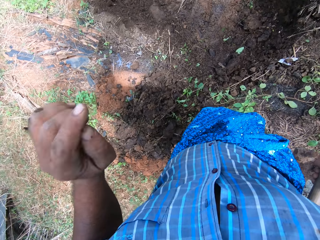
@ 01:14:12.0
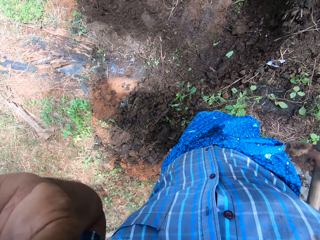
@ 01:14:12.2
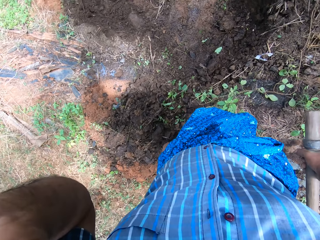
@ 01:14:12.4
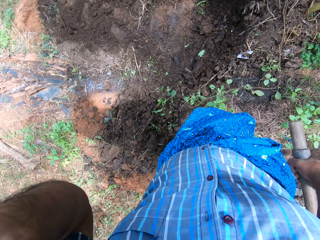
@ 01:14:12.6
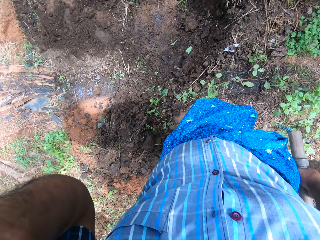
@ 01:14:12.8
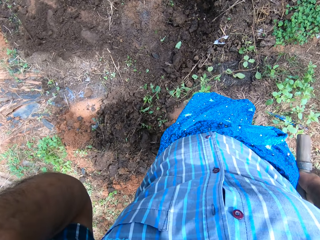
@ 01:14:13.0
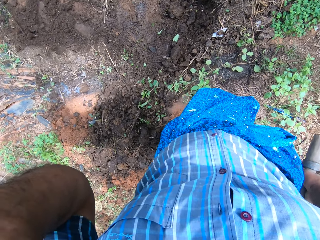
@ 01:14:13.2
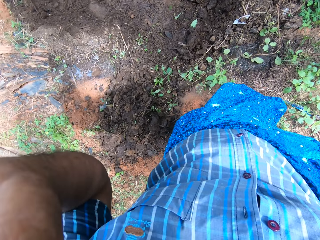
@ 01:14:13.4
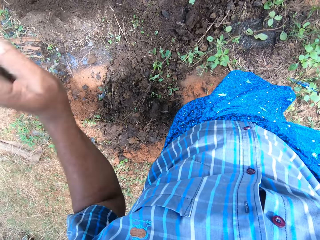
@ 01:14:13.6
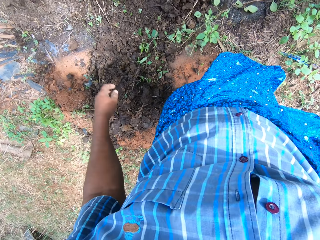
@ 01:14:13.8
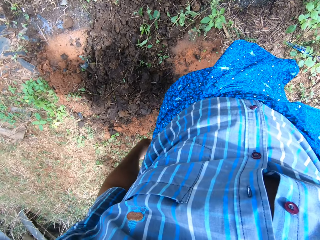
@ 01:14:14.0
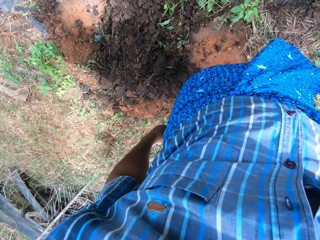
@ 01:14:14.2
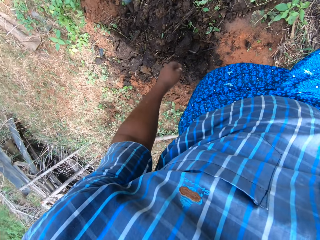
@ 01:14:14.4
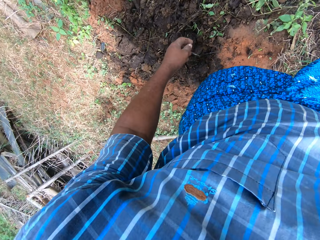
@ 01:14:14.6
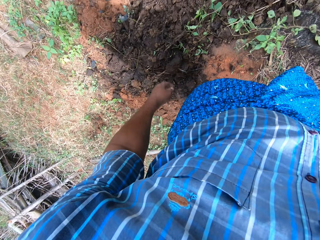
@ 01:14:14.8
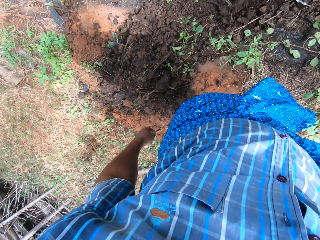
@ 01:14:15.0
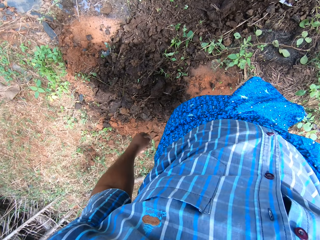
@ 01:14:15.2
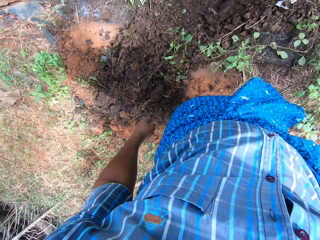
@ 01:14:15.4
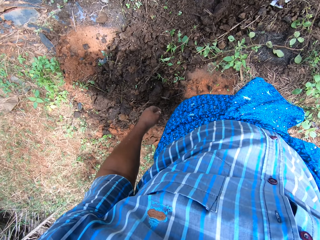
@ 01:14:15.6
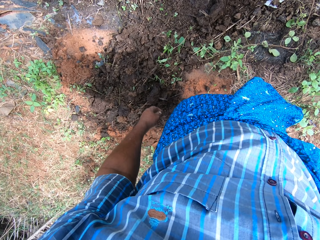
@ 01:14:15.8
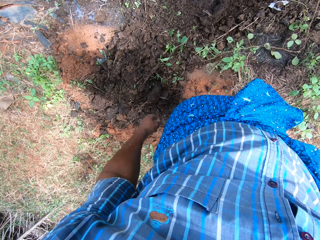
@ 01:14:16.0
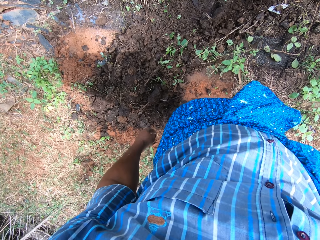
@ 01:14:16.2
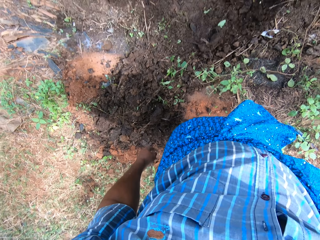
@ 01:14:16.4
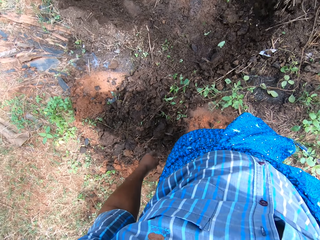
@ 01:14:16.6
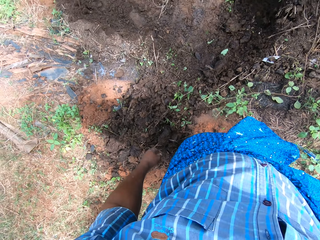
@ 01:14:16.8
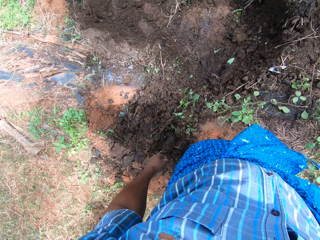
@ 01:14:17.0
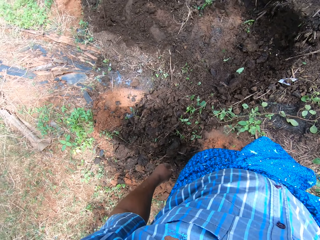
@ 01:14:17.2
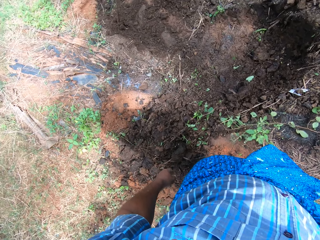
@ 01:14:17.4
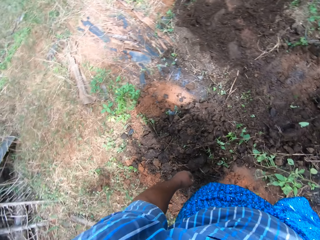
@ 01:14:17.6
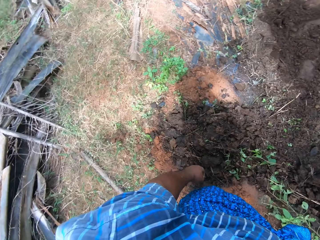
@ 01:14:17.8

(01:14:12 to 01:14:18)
The camera wearer lifts the hand. He touches his face with his left hand.

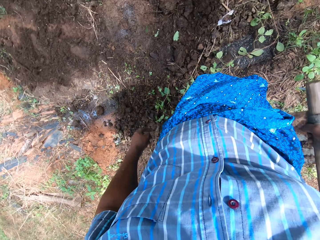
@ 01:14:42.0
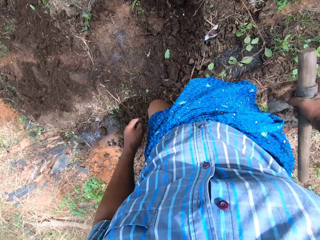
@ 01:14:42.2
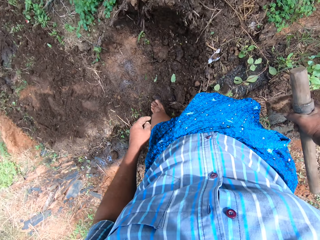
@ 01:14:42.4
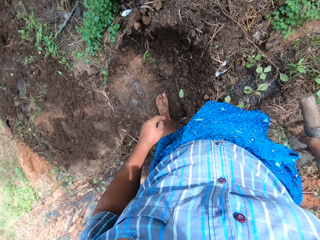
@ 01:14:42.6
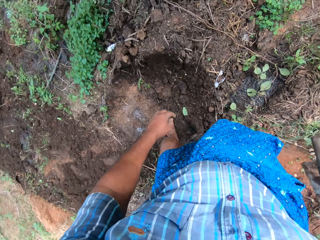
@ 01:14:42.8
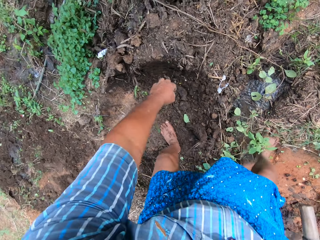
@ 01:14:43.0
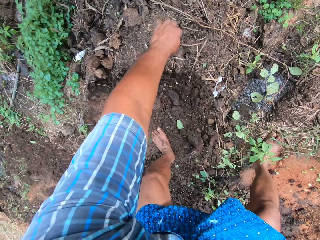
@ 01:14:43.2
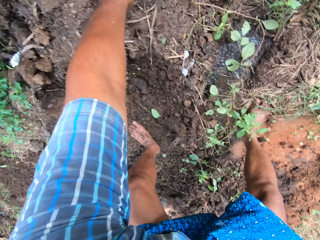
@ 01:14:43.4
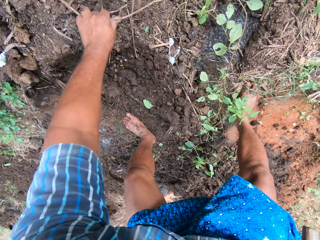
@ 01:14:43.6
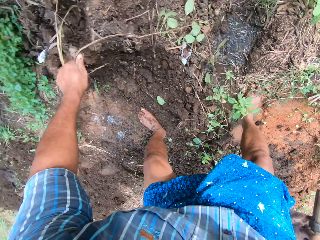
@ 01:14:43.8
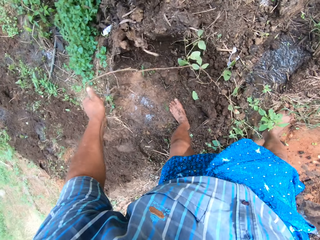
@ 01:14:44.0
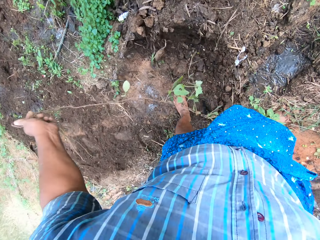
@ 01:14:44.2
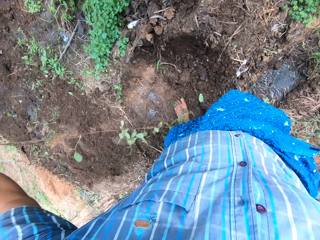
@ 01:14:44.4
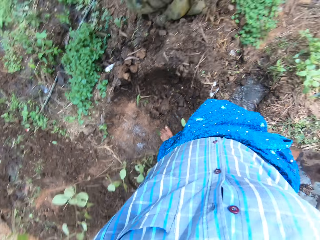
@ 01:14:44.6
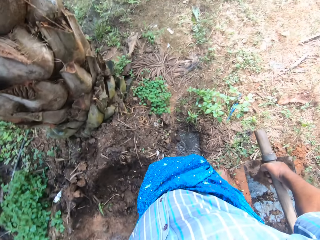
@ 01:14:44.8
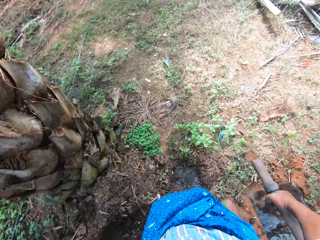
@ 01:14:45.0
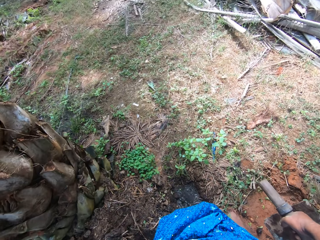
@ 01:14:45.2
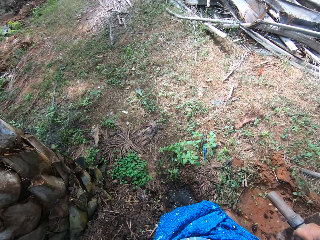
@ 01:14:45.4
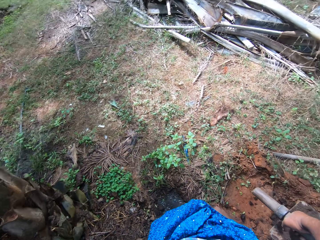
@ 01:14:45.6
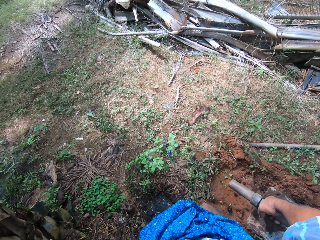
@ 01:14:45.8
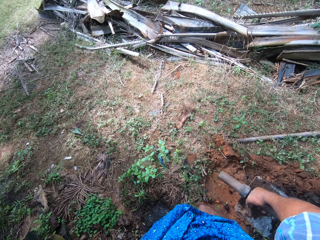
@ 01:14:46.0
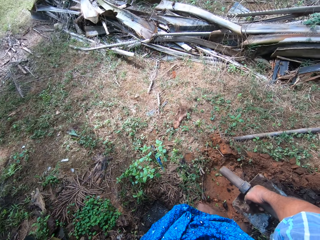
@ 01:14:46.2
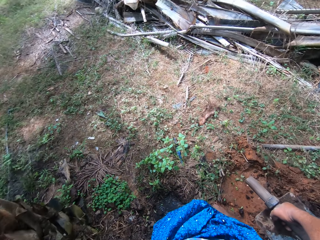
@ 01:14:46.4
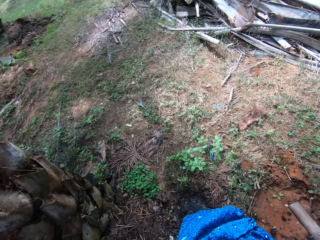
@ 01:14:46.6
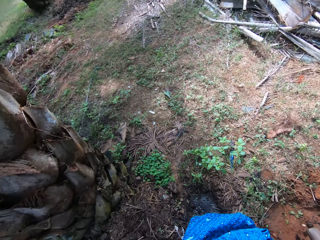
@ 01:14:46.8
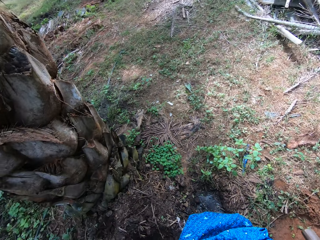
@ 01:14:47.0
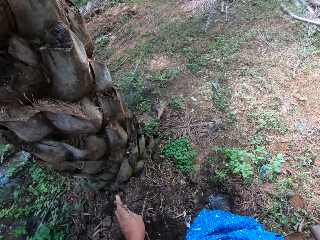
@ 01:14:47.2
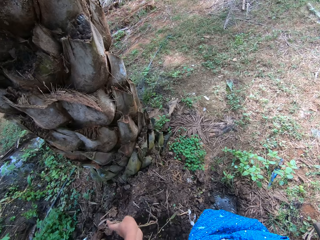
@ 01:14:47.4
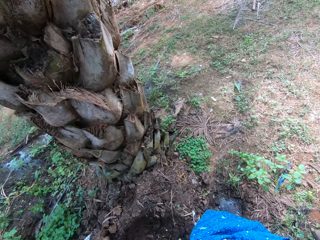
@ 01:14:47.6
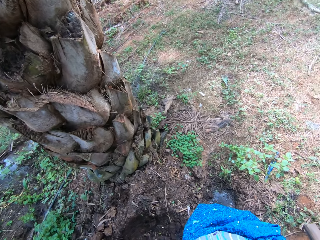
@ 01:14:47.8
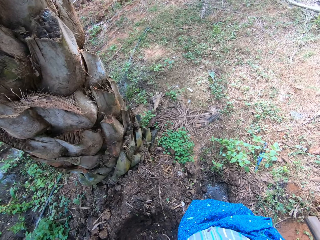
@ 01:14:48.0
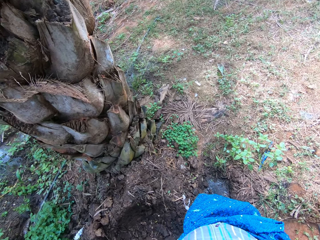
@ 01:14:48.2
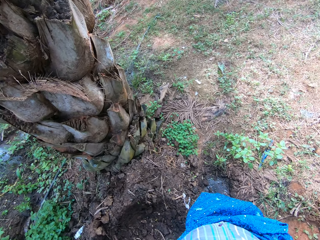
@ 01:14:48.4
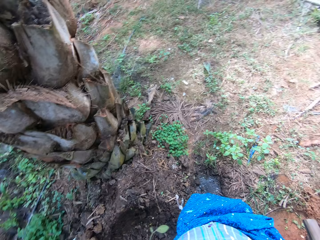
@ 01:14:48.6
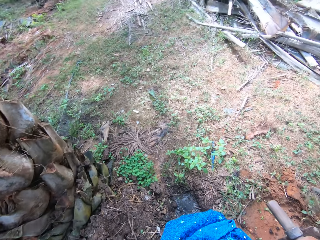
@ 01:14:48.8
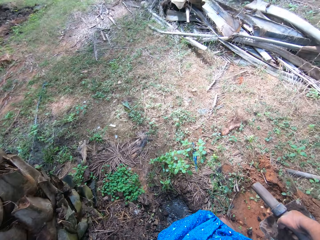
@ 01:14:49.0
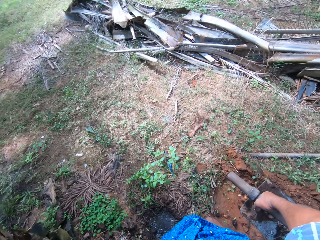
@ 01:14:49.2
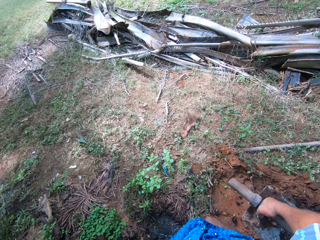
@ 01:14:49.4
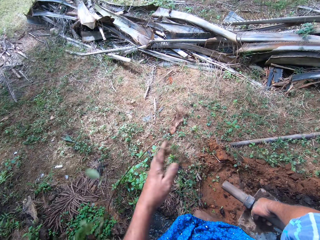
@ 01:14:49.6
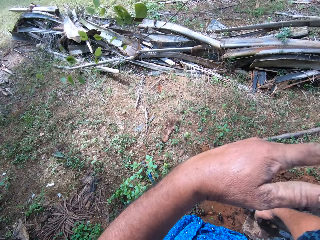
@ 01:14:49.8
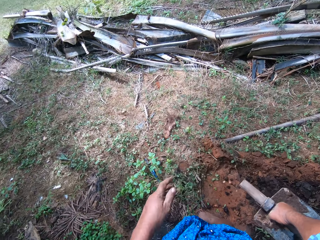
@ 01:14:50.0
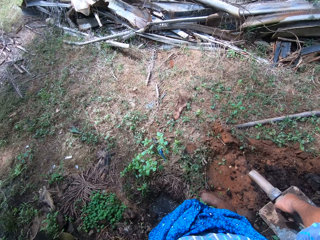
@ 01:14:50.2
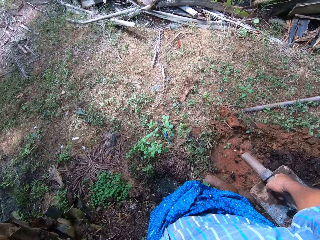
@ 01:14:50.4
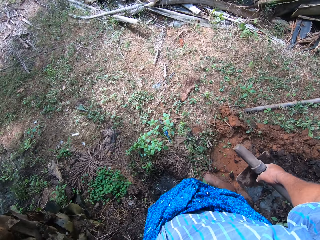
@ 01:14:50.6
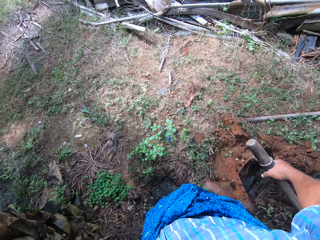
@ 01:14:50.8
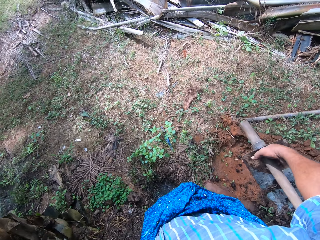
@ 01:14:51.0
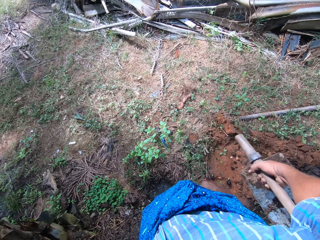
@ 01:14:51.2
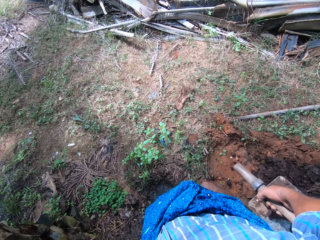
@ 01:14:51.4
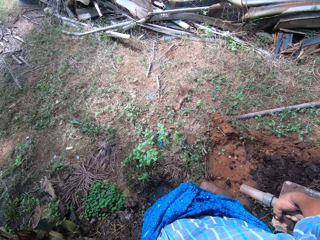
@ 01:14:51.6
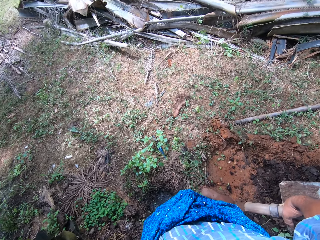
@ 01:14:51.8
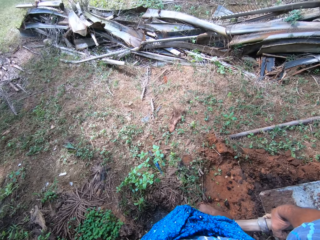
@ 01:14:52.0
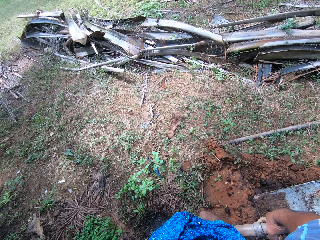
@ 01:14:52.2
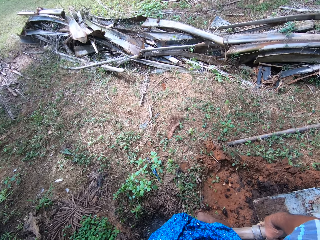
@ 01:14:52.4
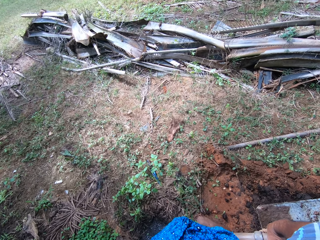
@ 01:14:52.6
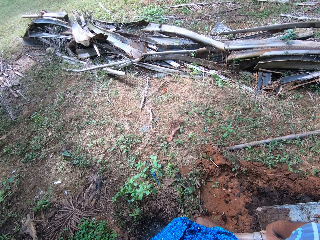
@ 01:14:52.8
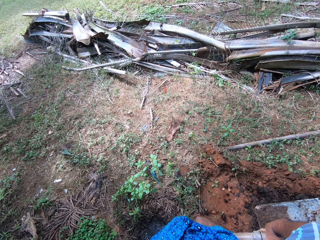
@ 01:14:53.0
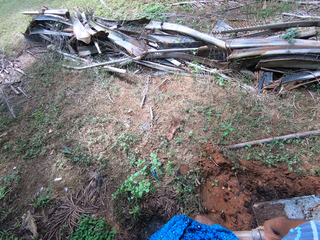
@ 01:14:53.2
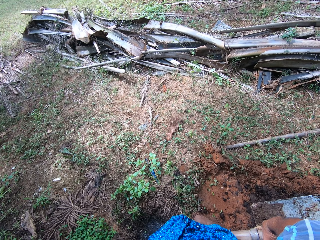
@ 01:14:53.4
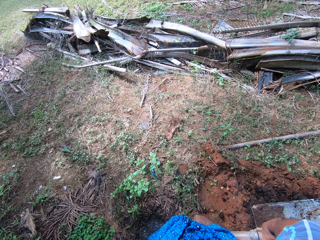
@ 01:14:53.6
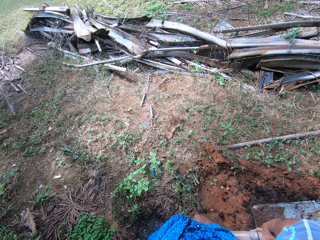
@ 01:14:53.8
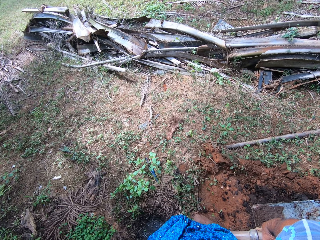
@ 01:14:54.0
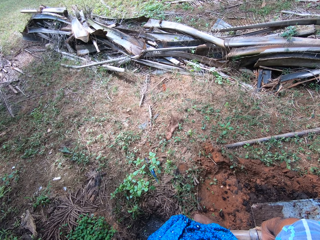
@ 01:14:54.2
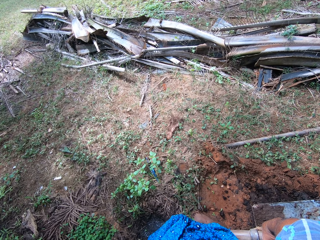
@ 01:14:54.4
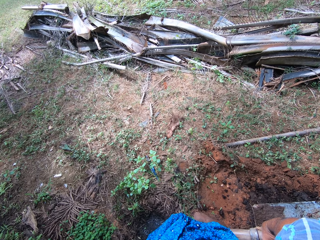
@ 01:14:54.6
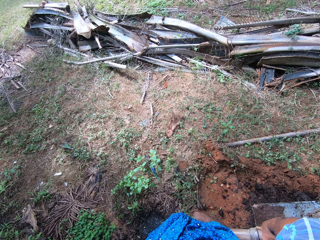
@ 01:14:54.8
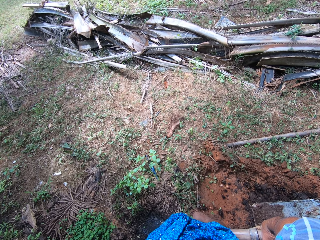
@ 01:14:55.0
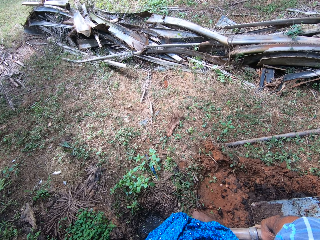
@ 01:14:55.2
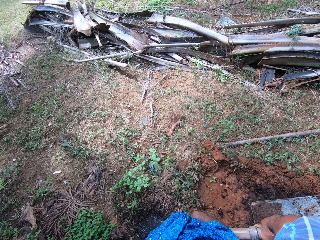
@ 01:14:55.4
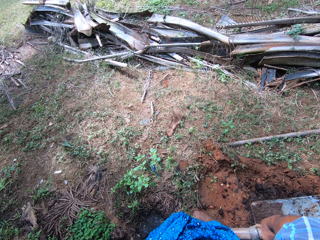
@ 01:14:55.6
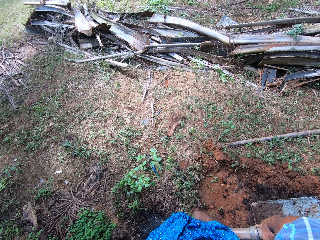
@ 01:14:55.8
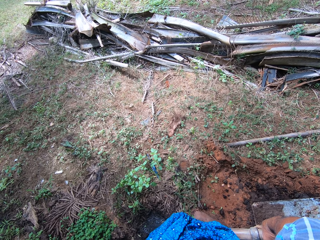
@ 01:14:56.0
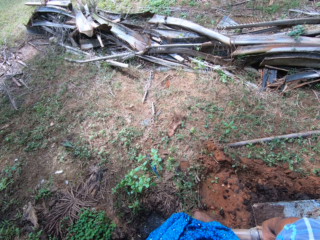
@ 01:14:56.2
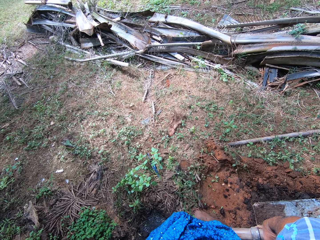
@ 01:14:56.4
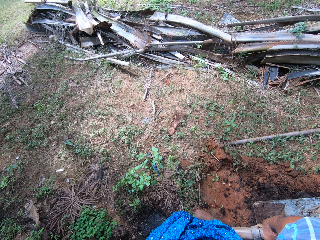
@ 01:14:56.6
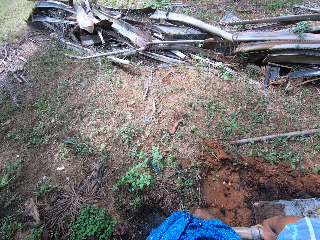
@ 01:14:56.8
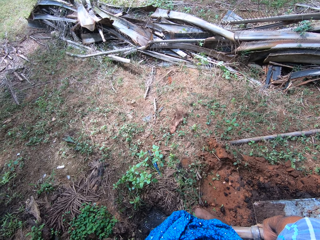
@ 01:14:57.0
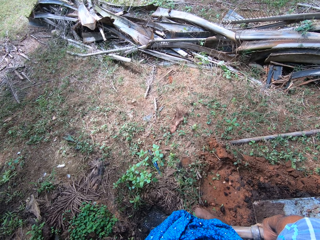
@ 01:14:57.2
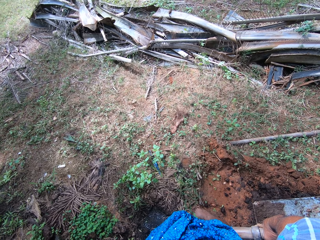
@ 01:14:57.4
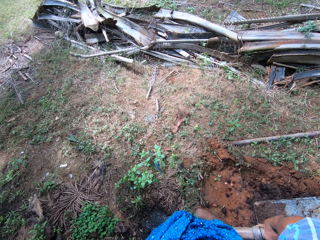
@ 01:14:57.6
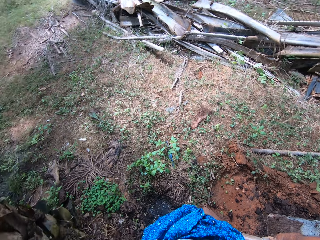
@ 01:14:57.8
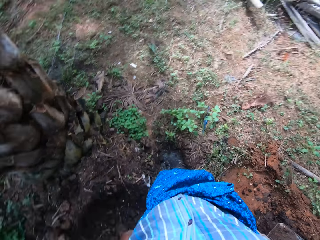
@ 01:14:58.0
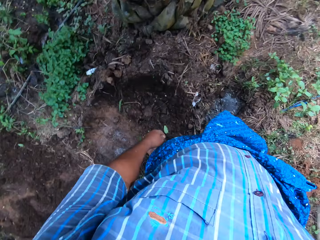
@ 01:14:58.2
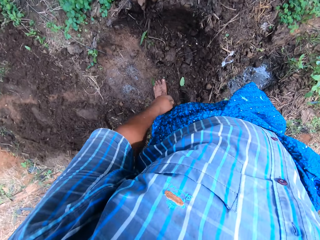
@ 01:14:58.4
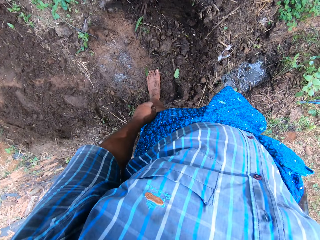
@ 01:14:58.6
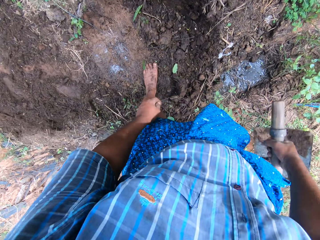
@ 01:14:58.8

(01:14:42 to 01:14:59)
The camera wearer moves the vines on the ground with his left hand. He removes the weed with his hand. He looks around the farm. He throws the weed away.
